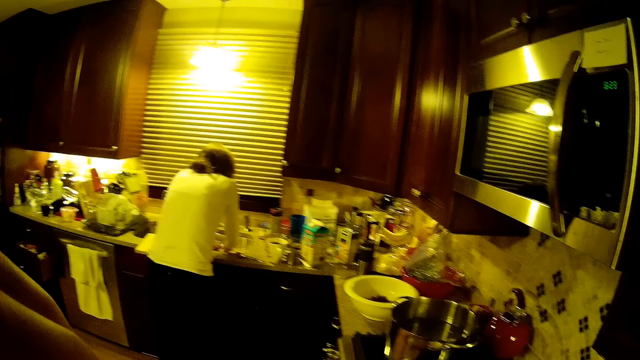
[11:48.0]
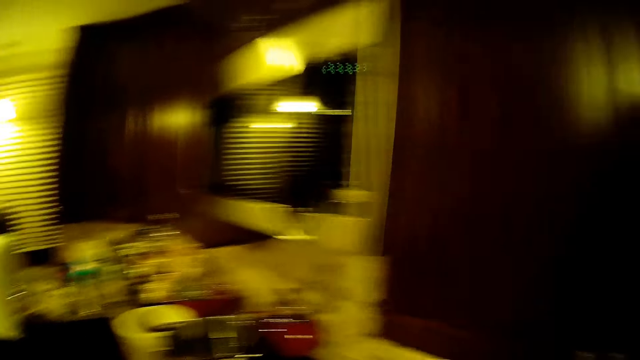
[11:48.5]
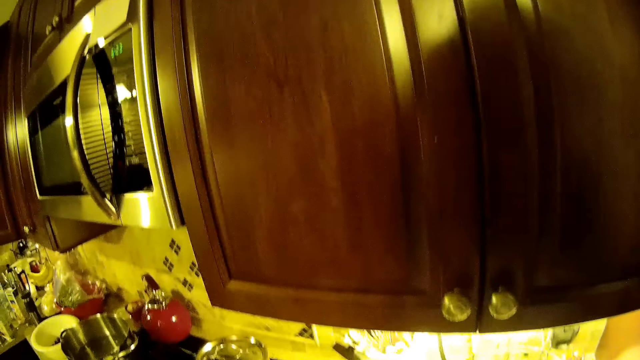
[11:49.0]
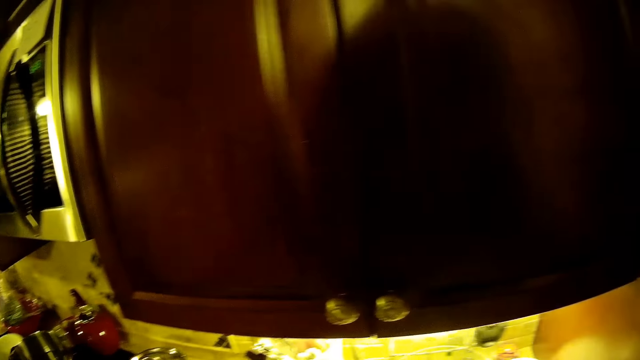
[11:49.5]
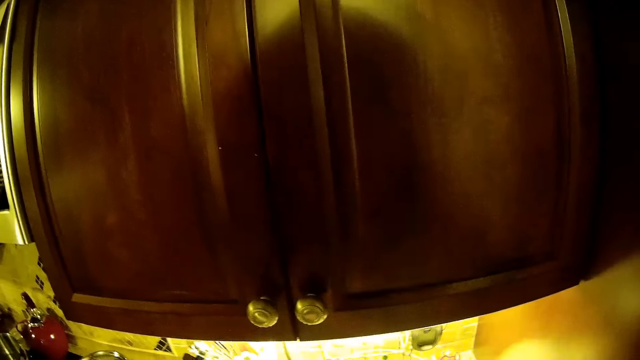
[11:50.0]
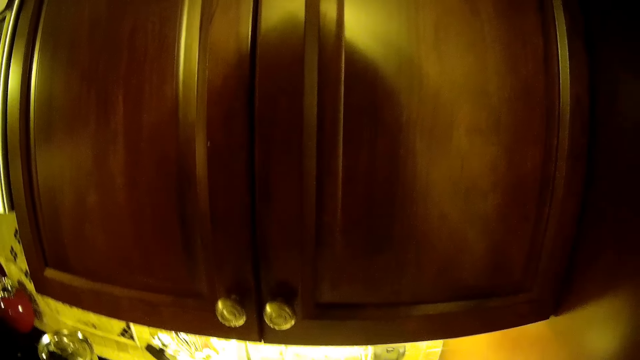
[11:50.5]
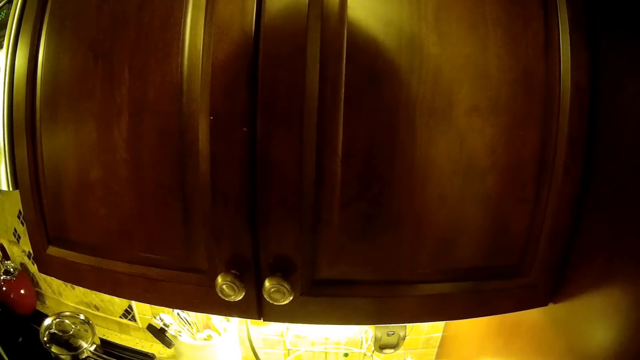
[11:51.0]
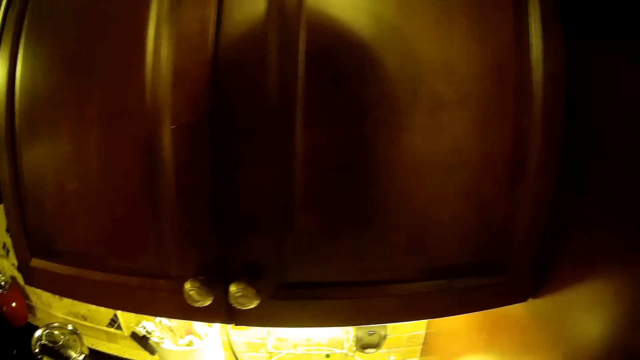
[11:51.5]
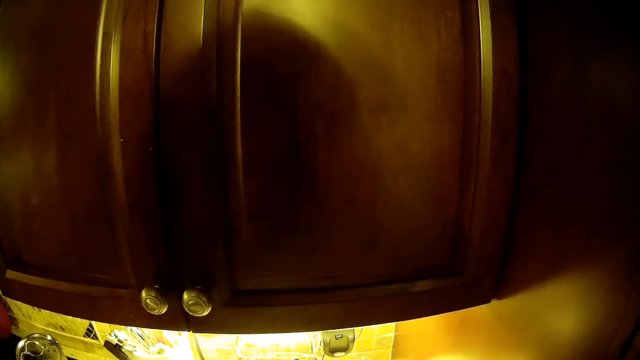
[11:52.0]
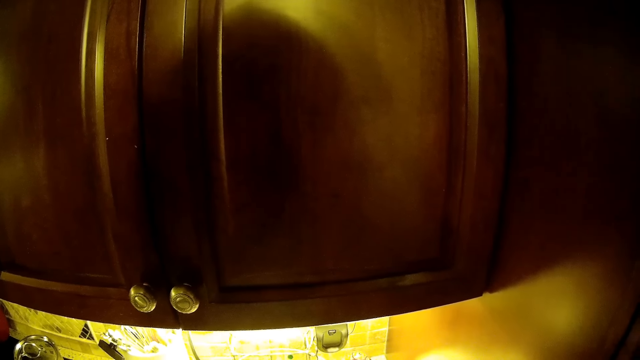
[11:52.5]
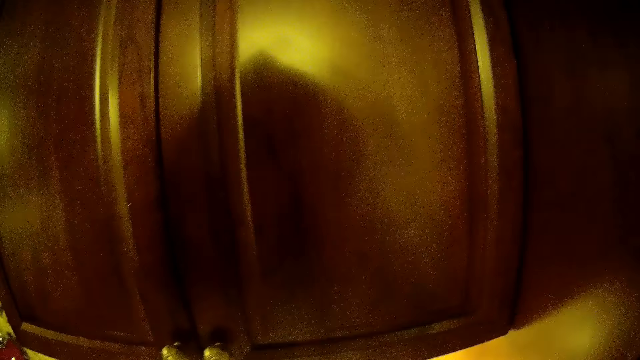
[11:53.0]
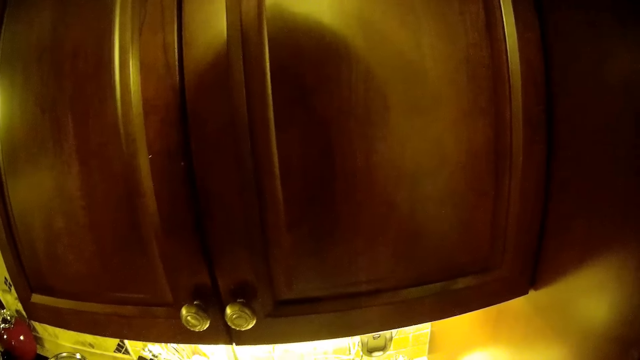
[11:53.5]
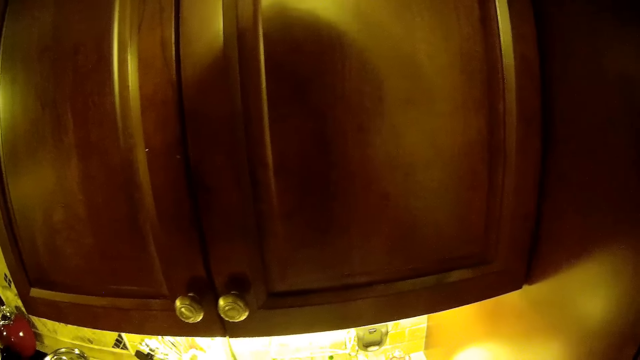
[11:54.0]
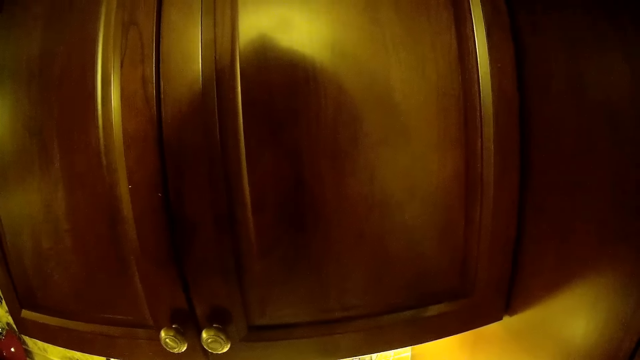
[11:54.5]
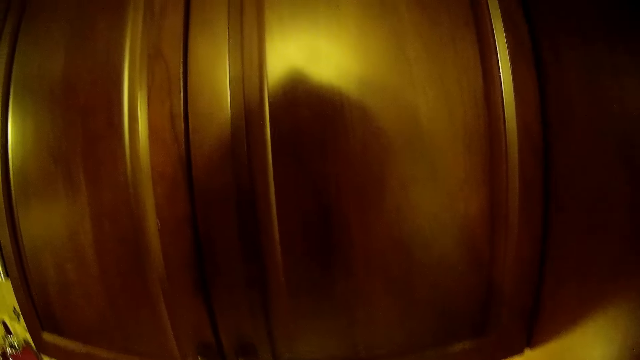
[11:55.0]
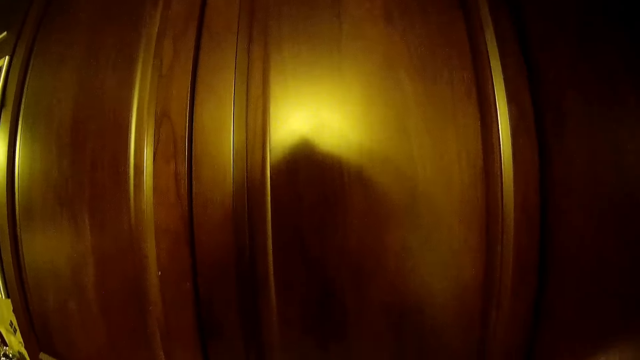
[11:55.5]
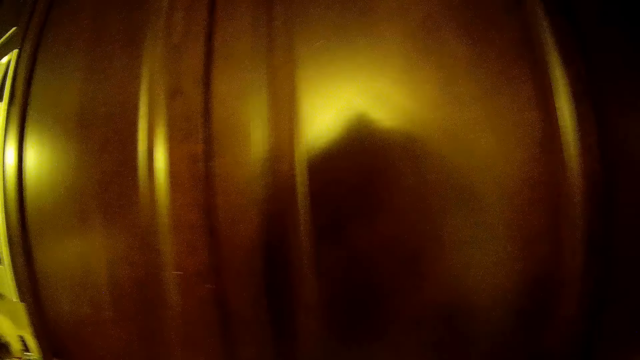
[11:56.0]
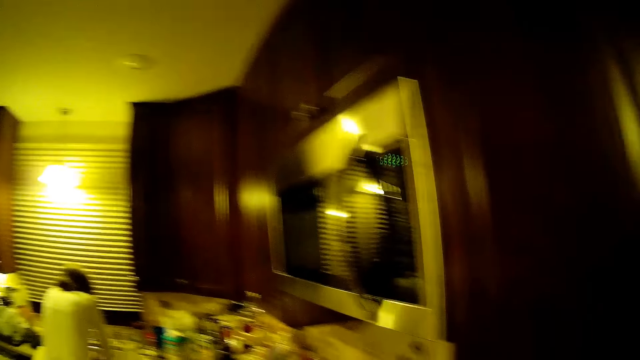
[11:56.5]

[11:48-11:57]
A person washes utensils in the sink. The camera wearer turns around the room.

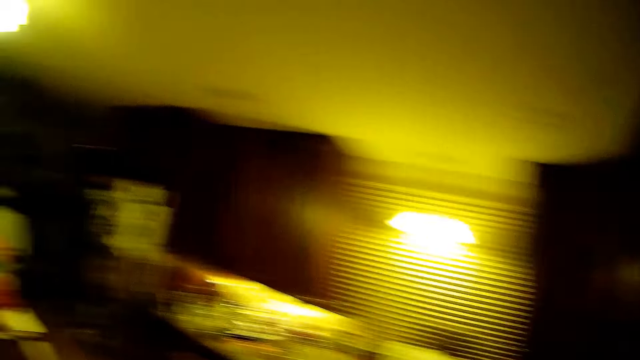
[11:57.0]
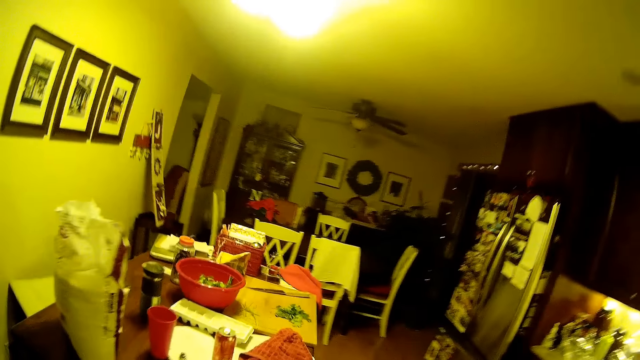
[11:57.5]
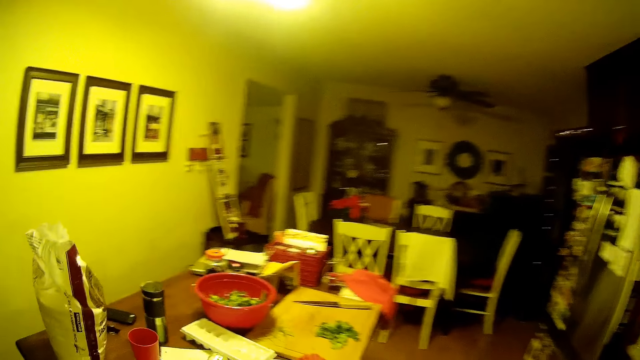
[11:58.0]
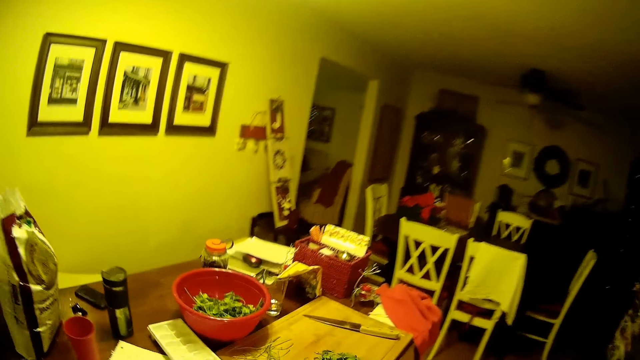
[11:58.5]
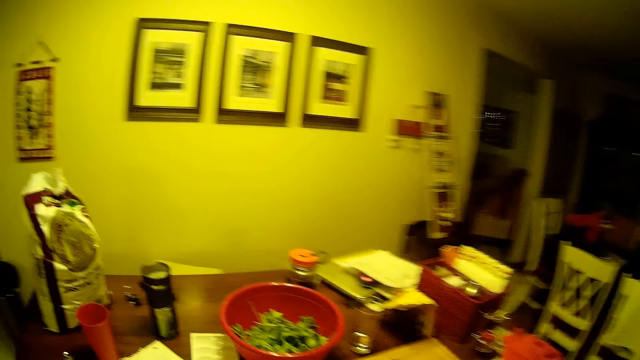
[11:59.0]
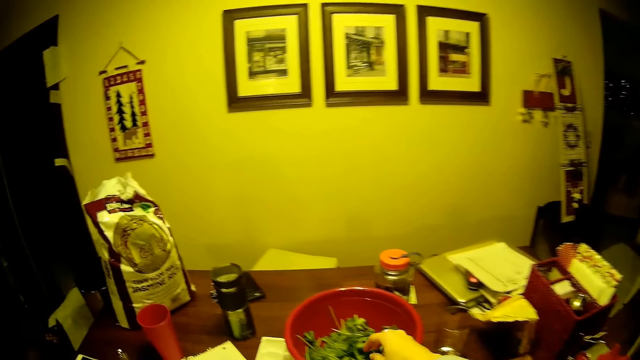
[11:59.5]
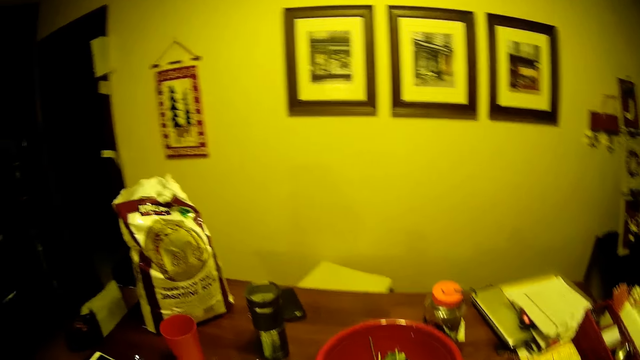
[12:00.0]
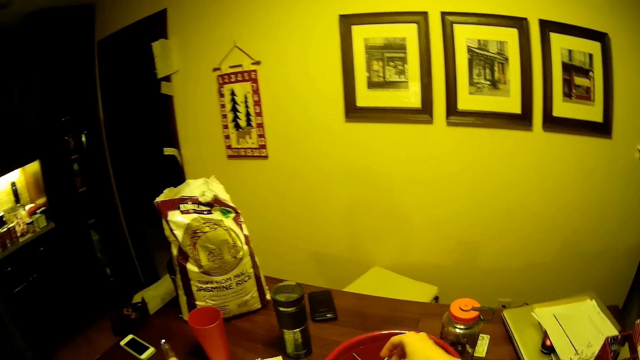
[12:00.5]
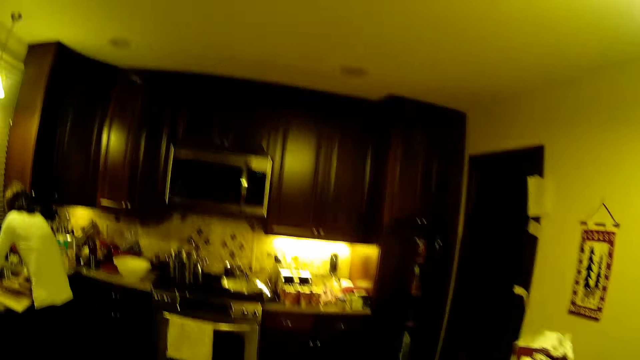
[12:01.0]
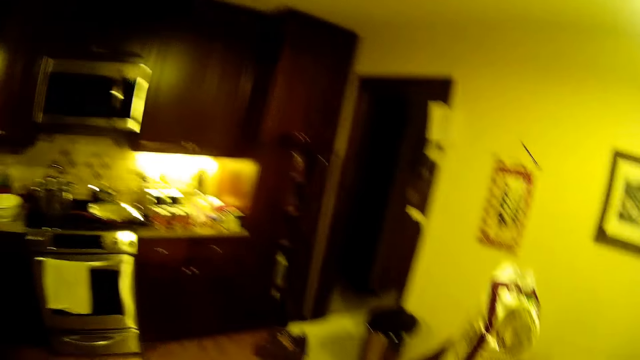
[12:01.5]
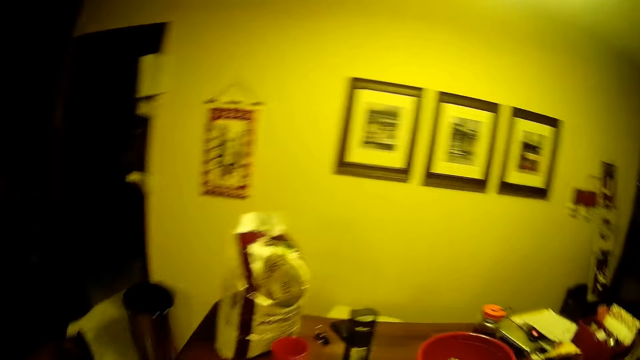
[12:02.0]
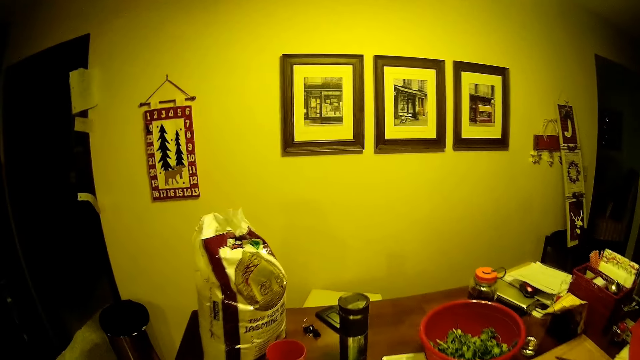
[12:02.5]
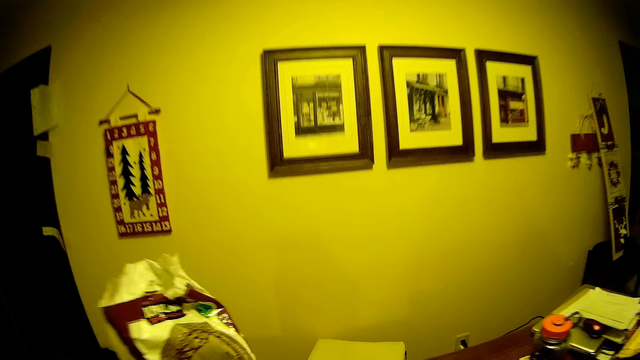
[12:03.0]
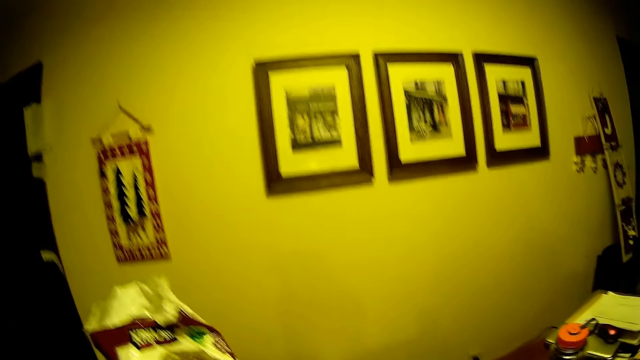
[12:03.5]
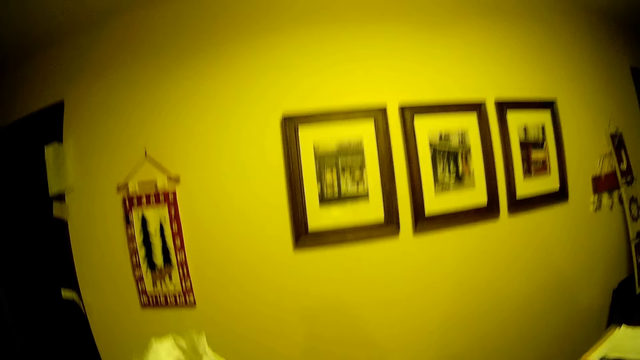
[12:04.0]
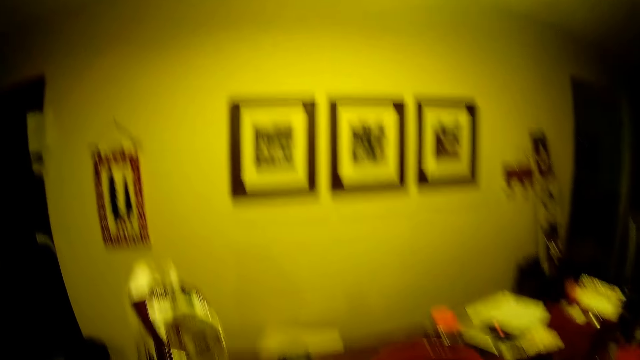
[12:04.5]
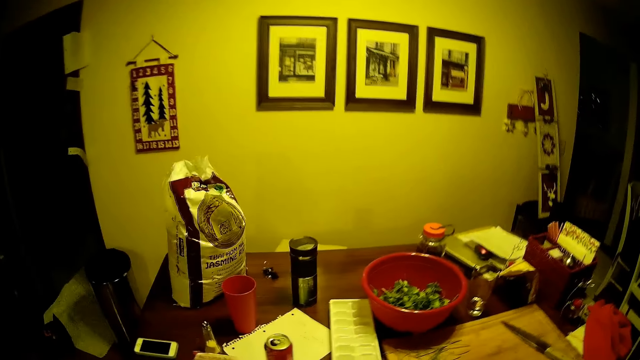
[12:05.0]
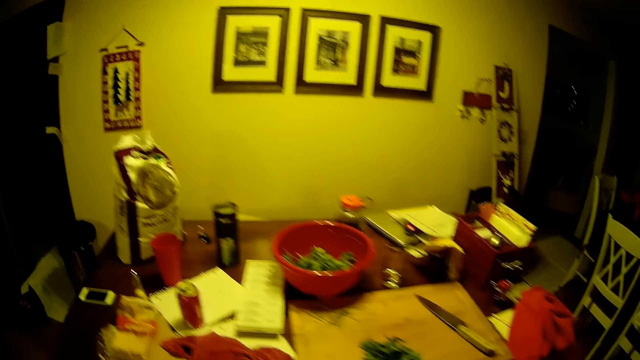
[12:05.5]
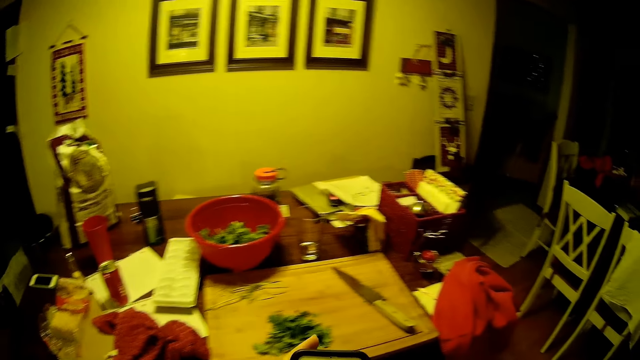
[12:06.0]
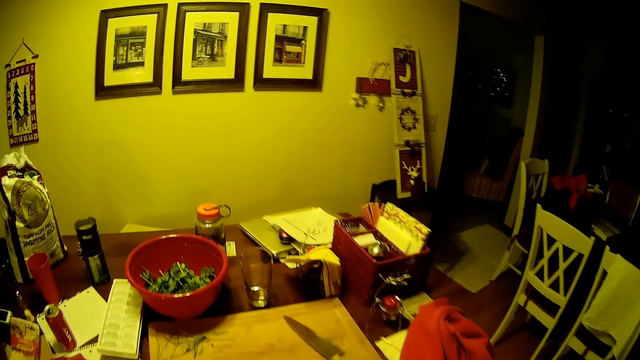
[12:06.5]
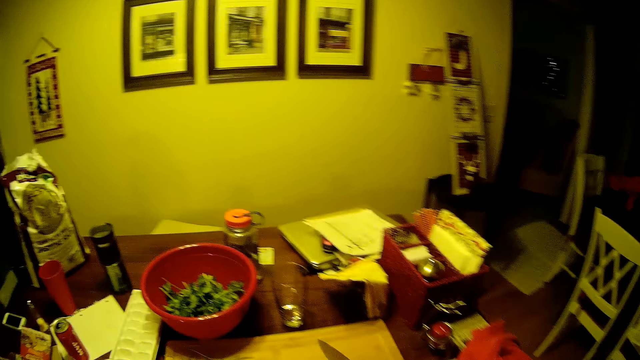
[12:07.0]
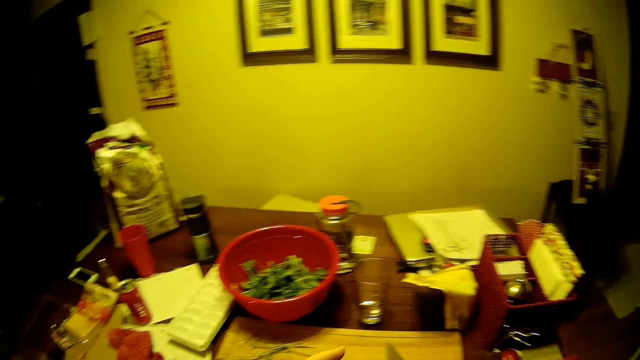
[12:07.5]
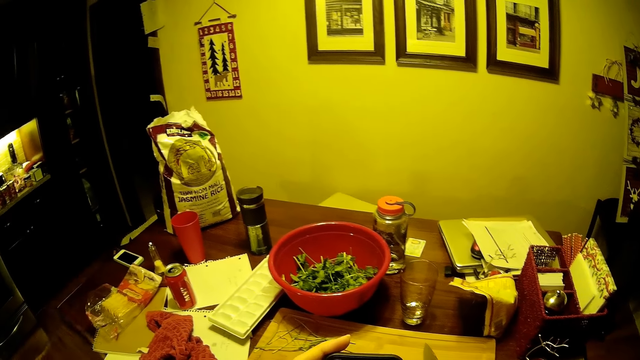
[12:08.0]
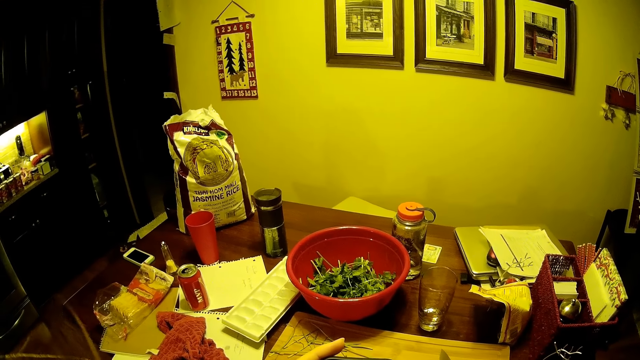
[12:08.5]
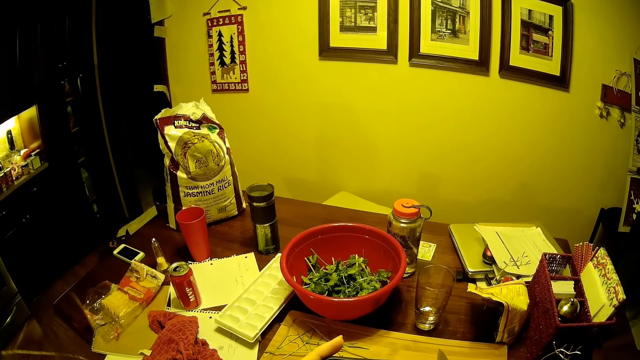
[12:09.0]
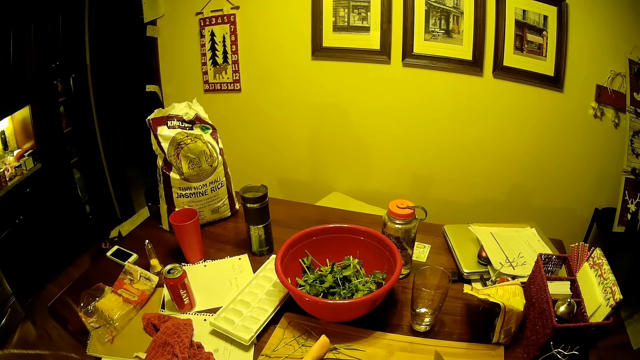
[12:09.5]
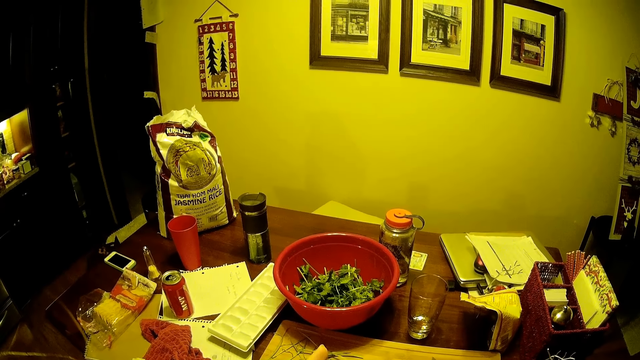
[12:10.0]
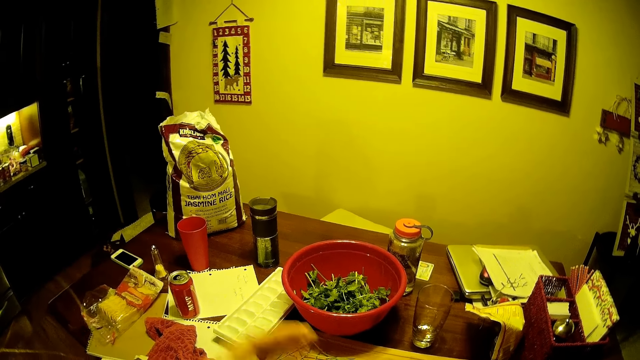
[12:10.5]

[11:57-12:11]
The camera wearer walks around the kitchen. They pick up the coriander. They turn around the room. They look around. They pick up something. They walk around the kitchen. They operate a phone.
